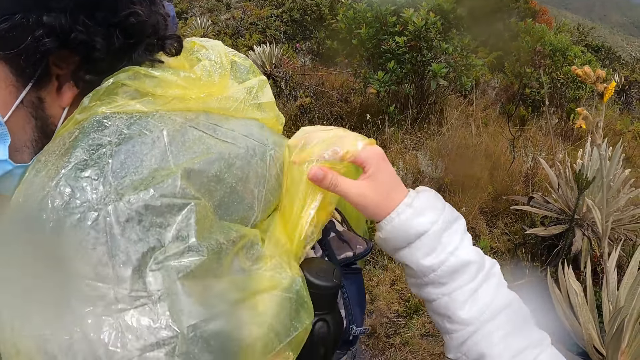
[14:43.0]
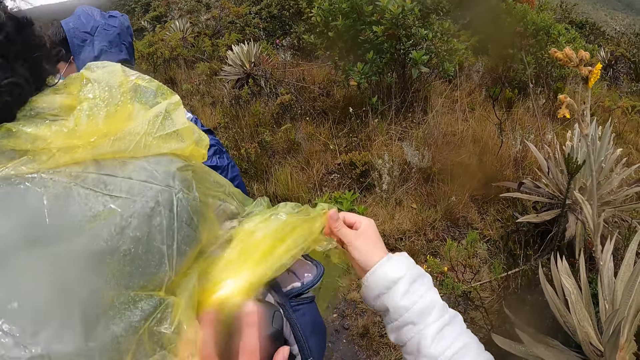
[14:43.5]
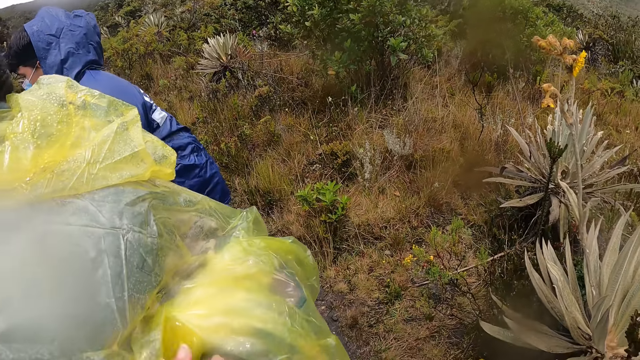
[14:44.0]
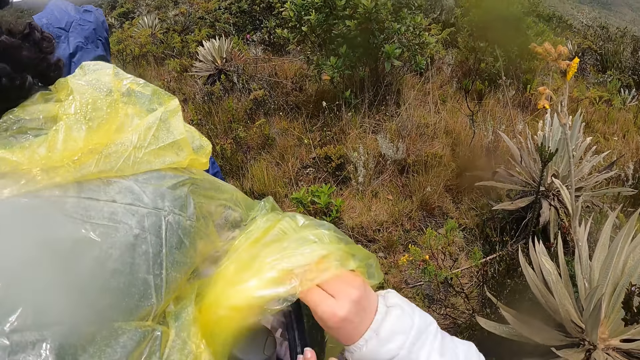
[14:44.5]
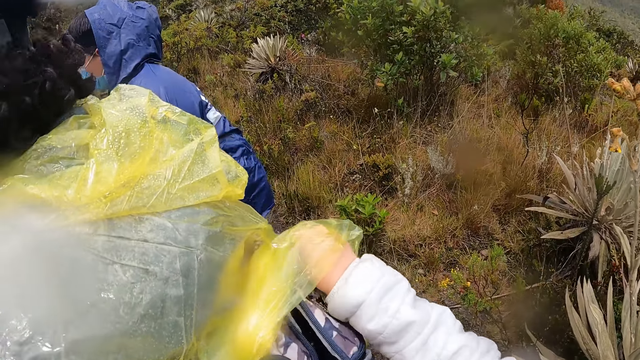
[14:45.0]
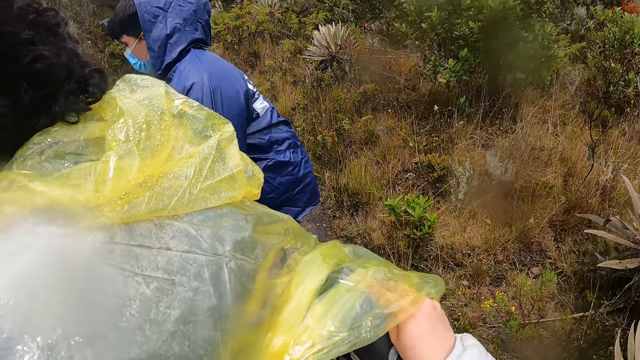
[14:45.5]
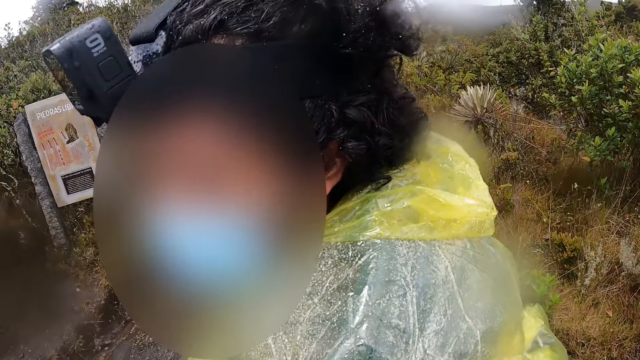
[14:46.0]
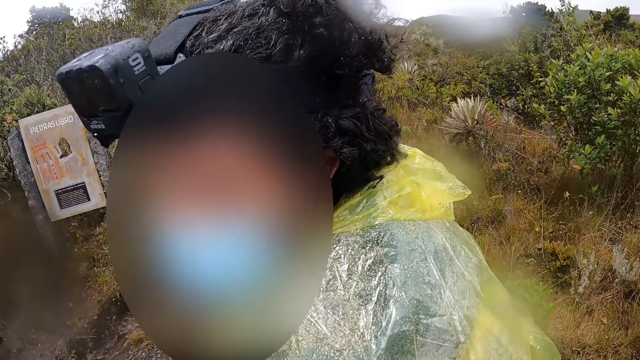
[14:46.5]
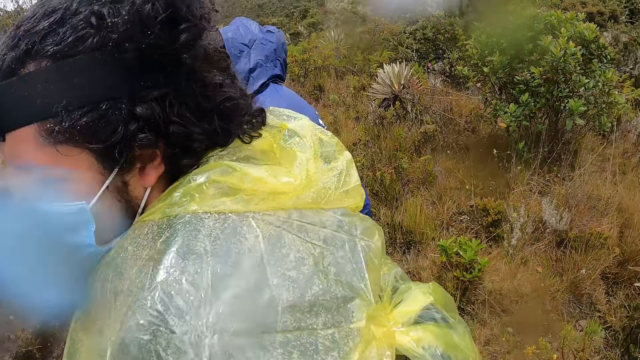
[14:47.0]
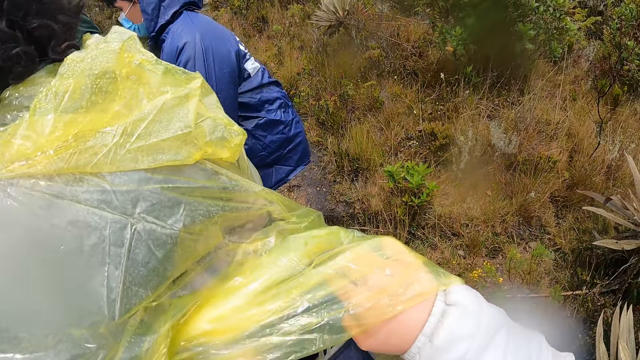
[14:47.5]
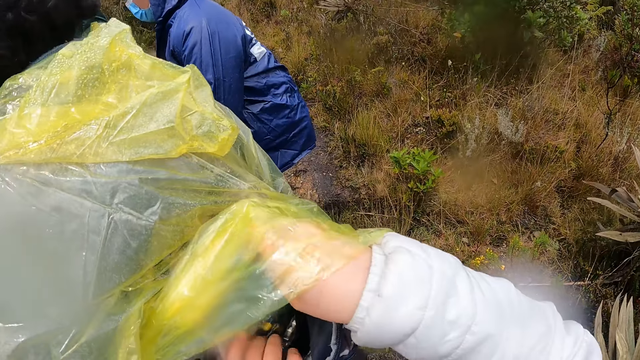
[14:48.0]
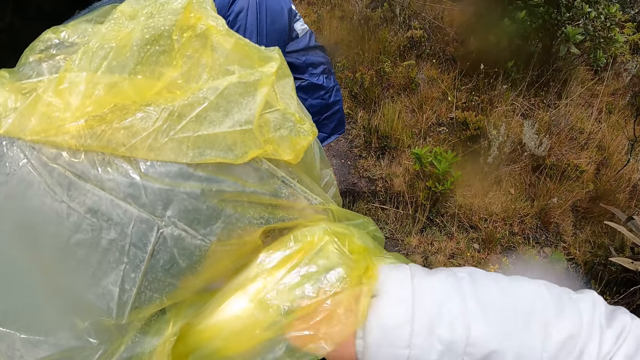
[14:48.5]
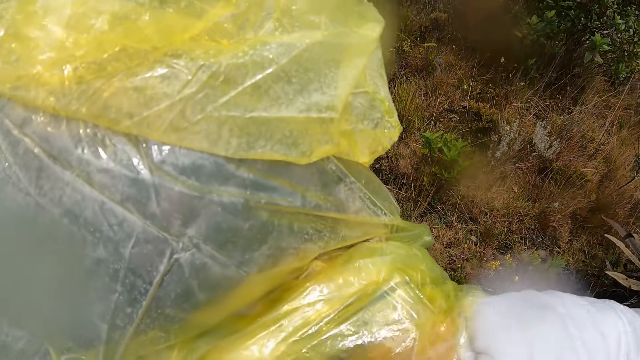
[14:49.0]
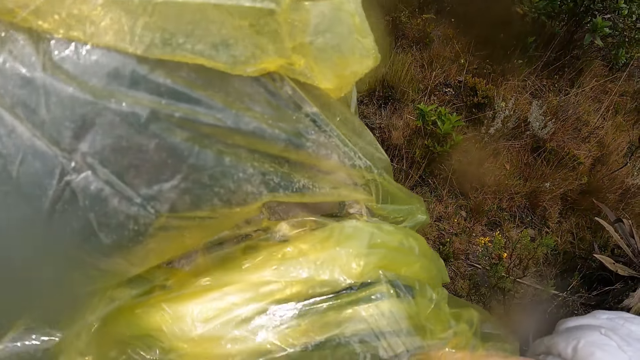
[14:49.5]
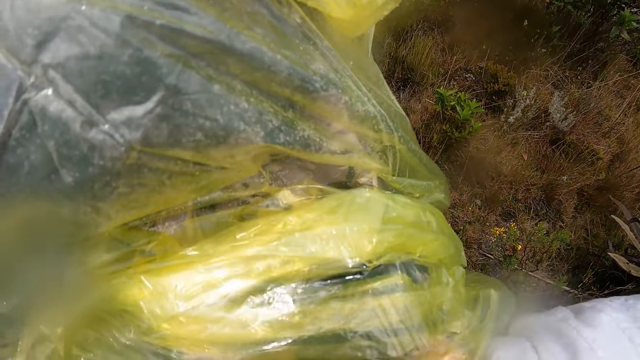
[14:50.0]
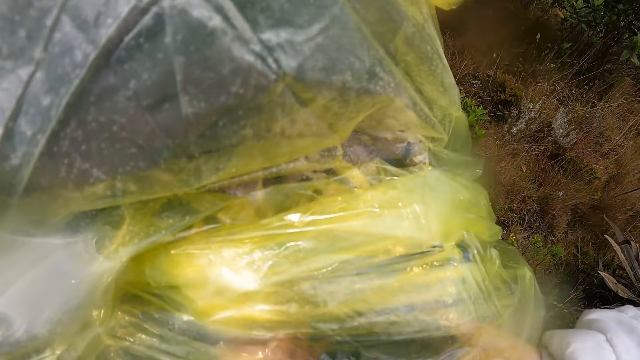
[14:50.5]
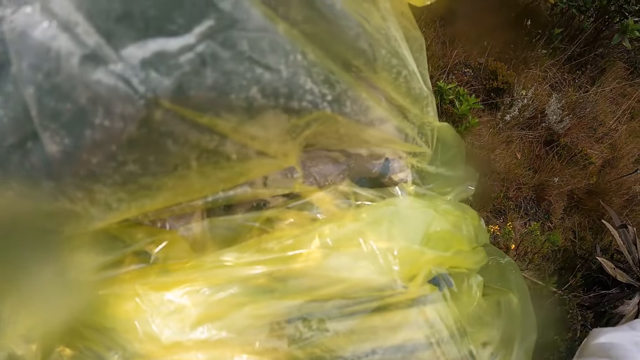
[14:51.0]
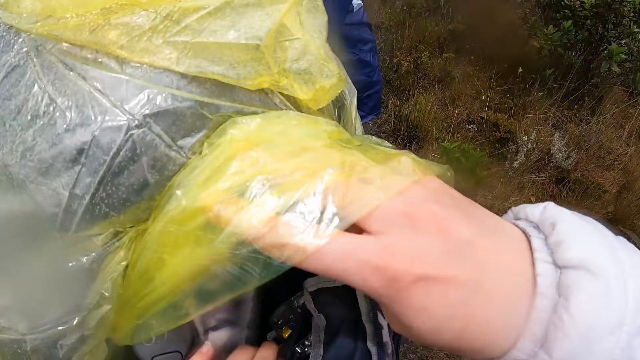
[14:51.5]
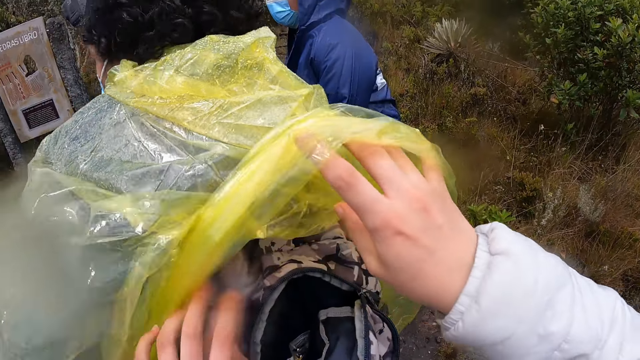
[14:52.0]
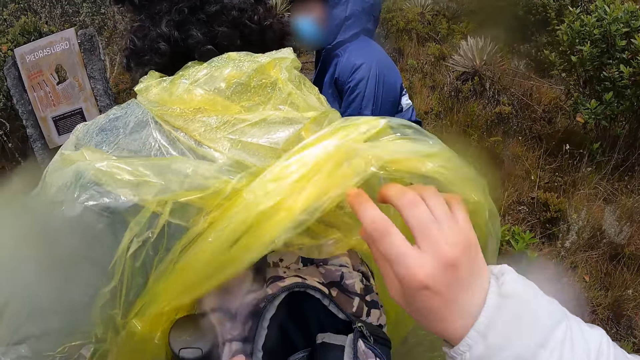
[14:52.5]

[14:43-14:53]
The camera wearer opens a rain coat of a man with his hands. He touches the paper with his hands. He adjusts the bag with his hands. He opens the bag of the man with his hands. He looks at the man. He adjusts the bag with his hands. He lifts the paper with his hand. He opens the rain coat of the man with his hands.

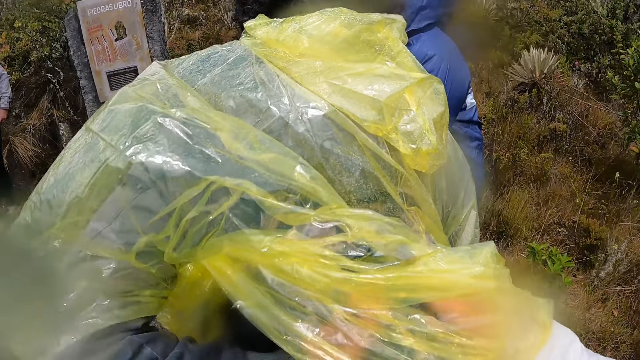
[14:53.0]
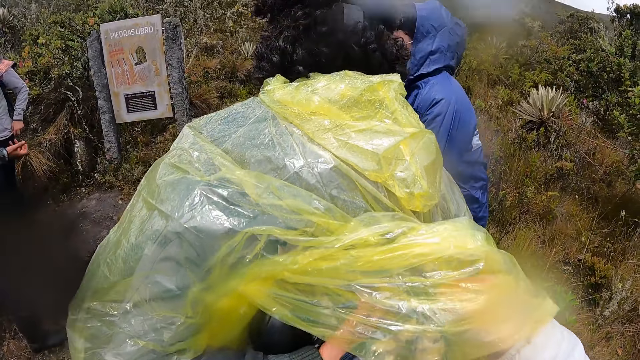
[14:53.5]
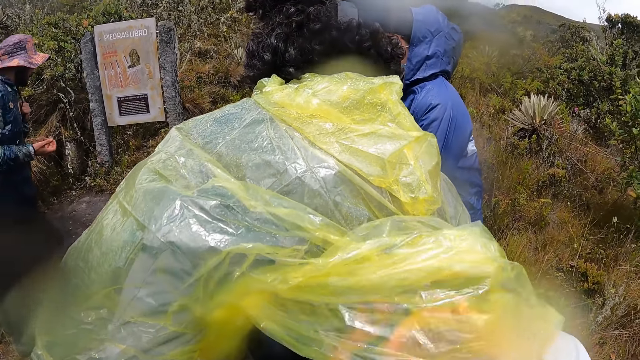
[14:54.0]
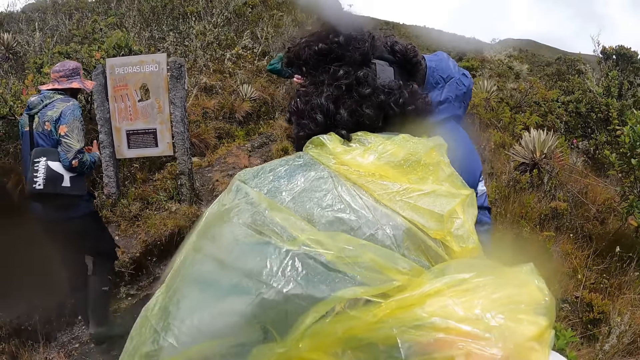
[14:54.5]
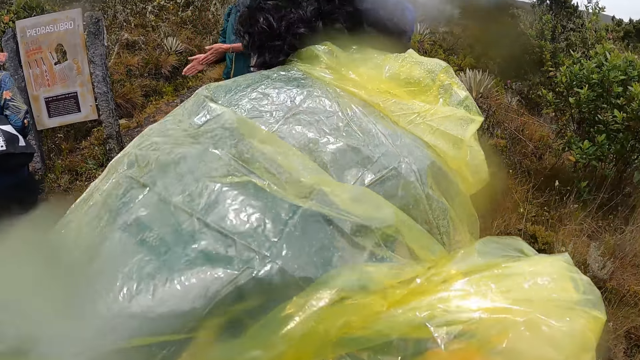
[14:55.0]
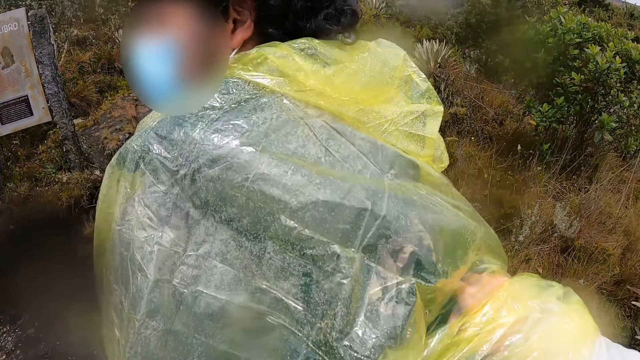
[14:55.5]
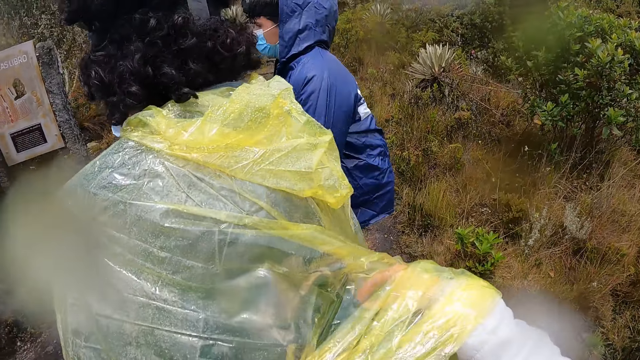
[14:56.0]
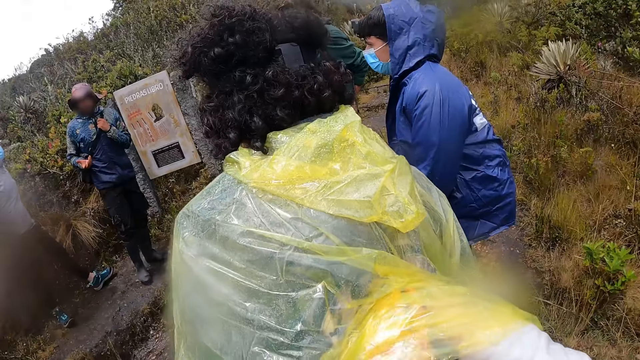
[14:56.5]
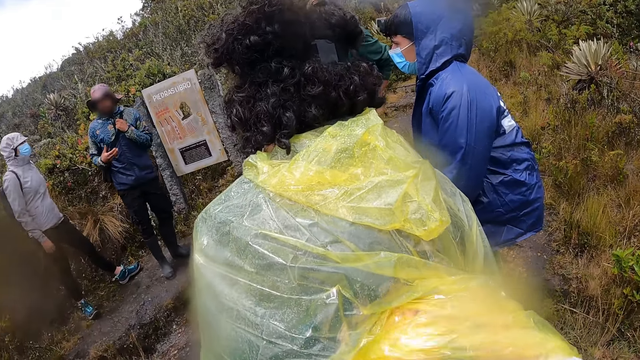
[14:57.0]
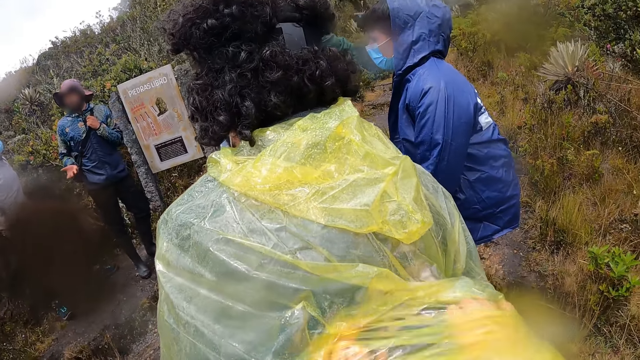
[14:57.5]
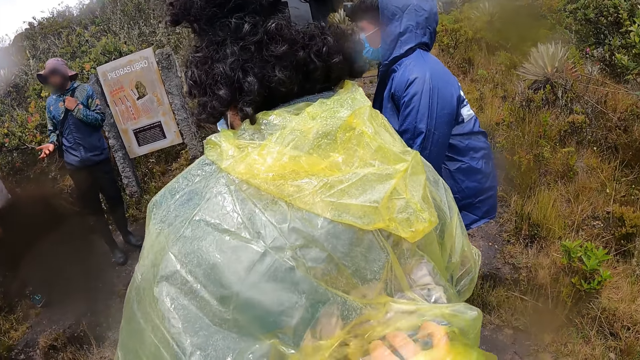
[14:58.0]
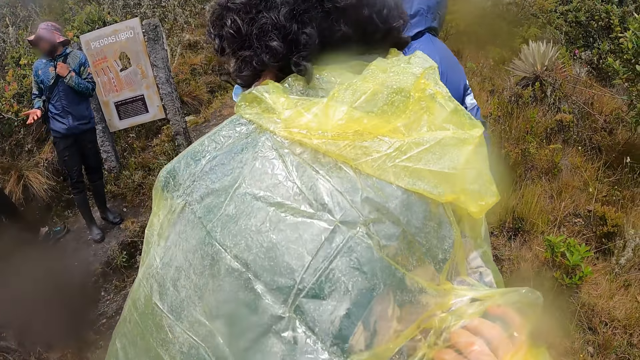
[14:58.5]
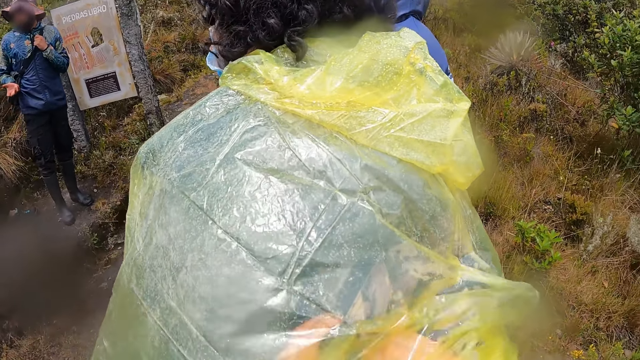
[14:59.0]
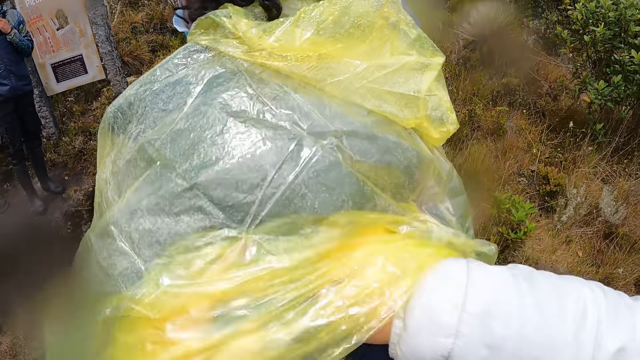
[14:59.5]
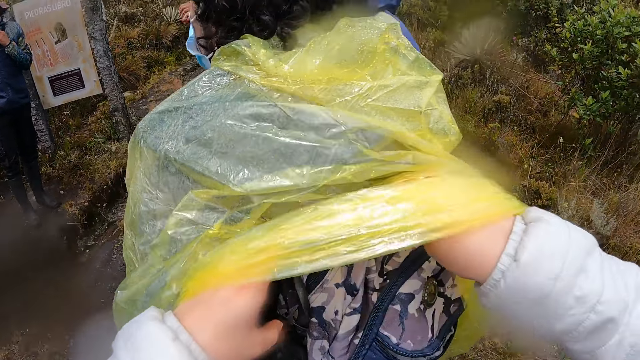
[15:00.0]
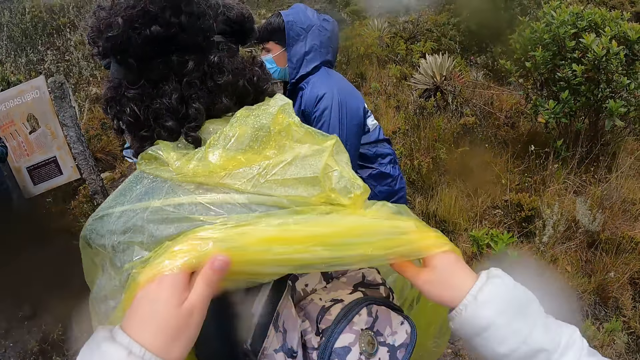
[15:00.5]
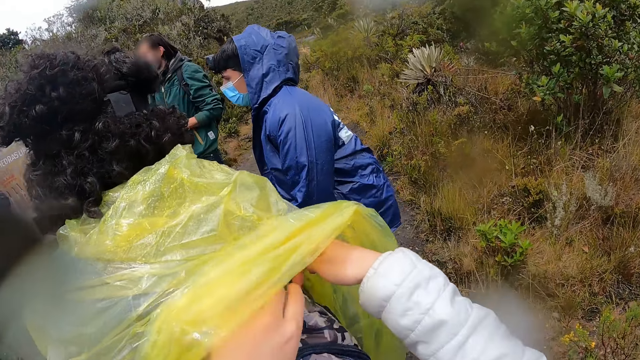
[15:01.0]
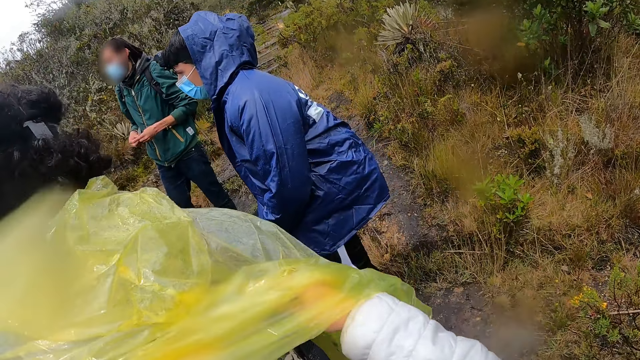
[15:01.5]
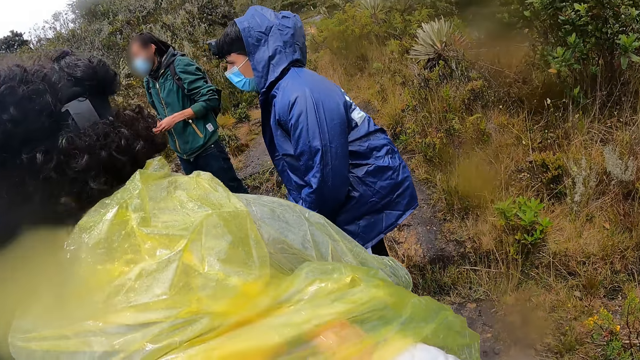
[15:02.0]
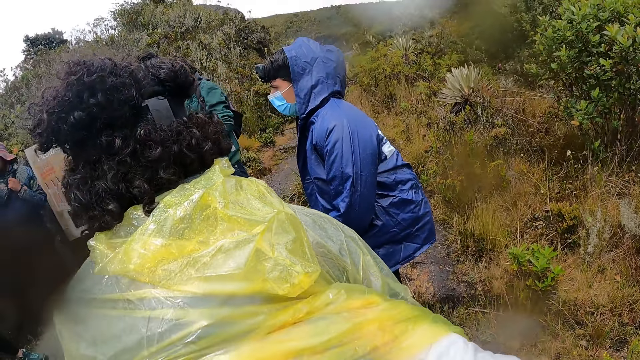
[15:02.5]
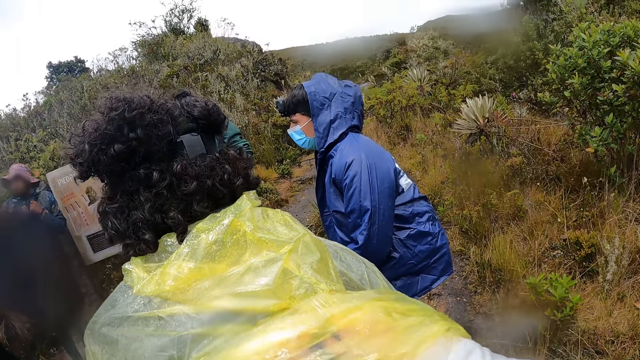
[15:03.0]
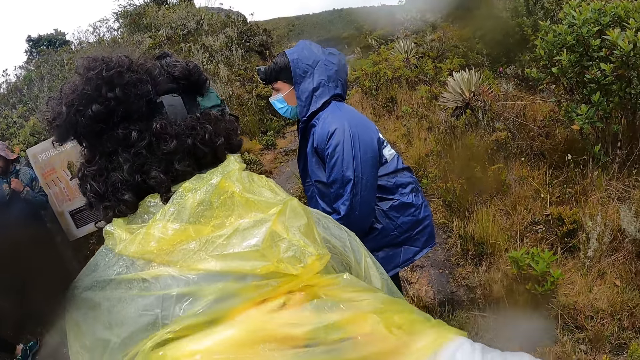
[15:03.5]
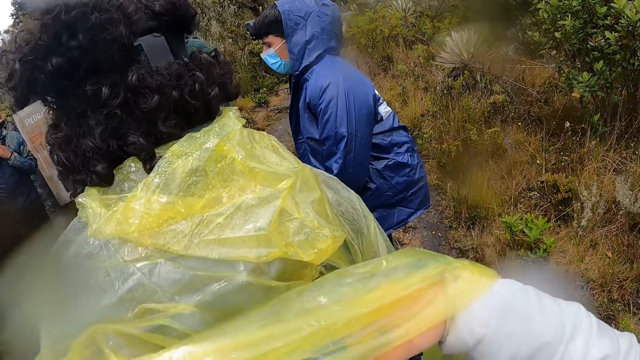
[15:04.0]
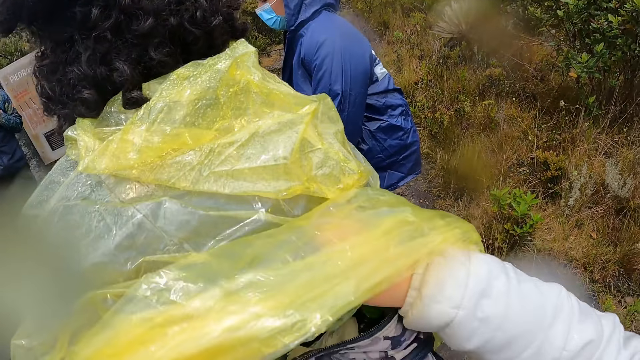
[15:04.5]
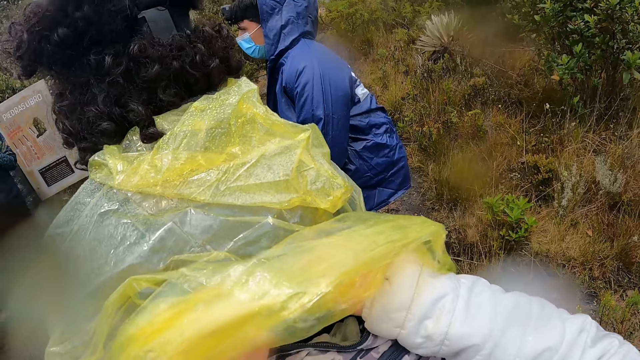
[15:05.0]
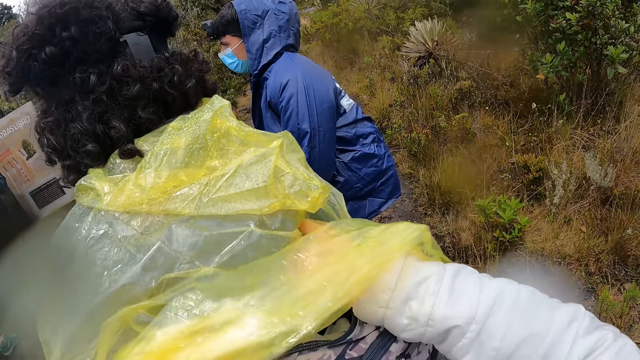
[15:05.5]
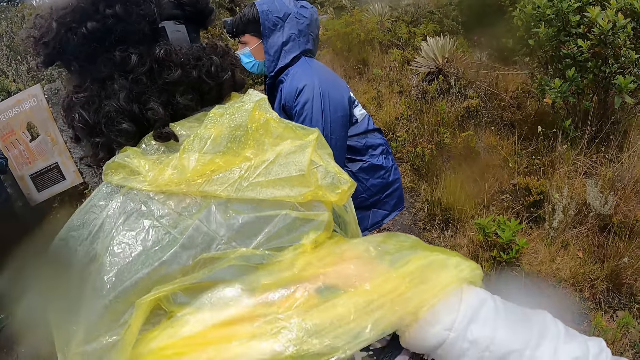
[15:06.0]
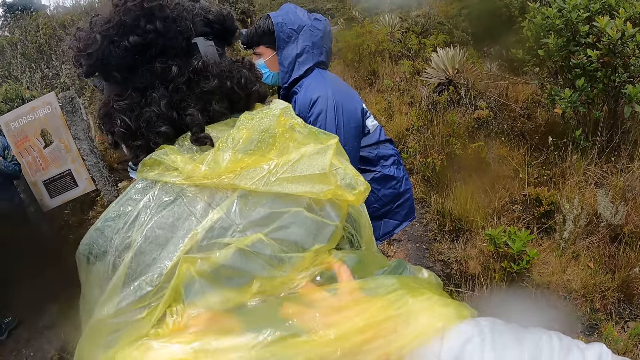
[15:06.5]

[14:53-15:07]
The camera wearer opens the bag of a man with his hands. He adjusts the bag with his hands. Another man holds a bag strap with his left hand. Another man rubs his palms together. Another man interacts with yet another man. The camera wearer adjusts the paper with his hands. He adjusts the bag with his hands.
